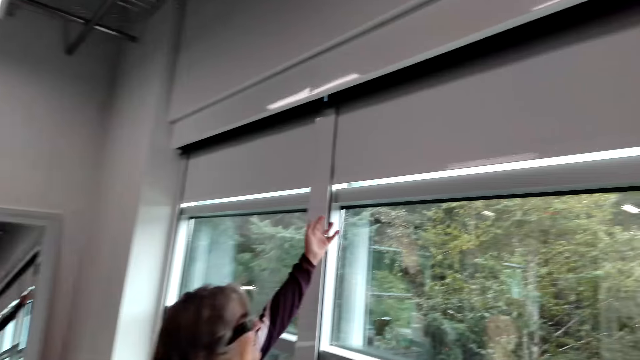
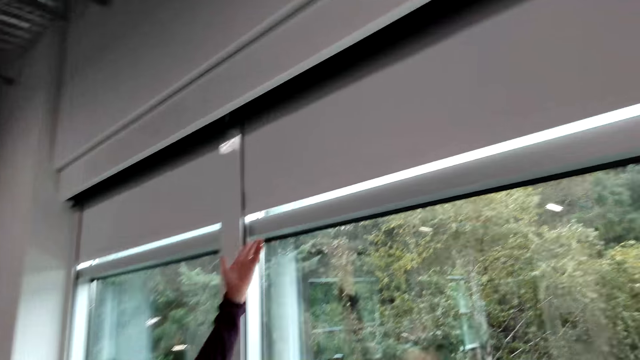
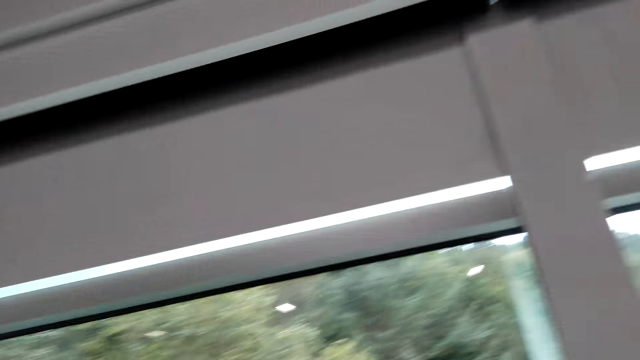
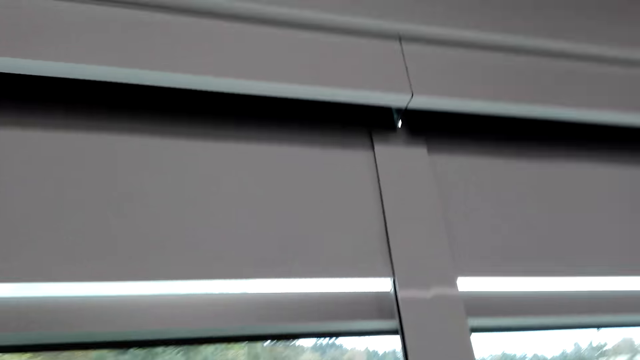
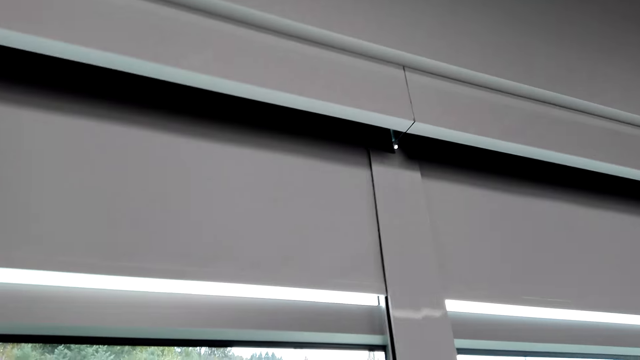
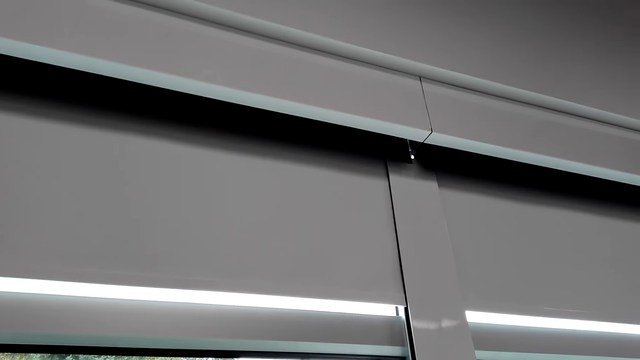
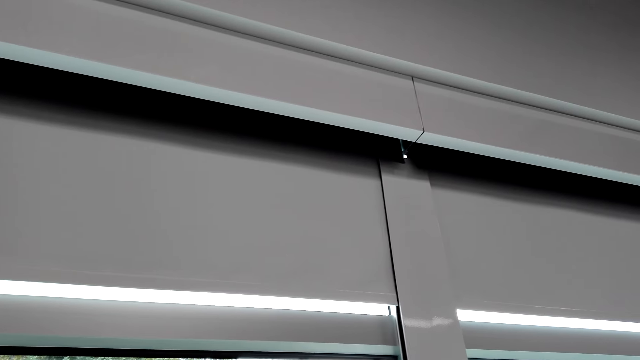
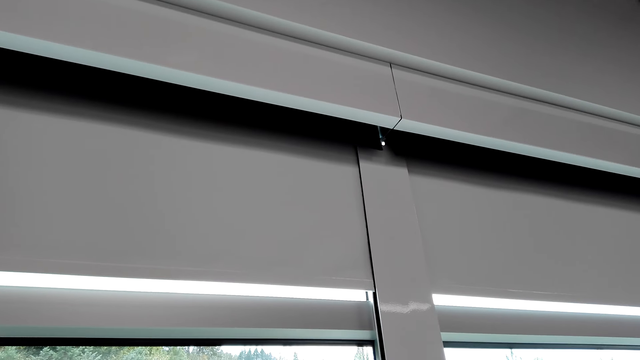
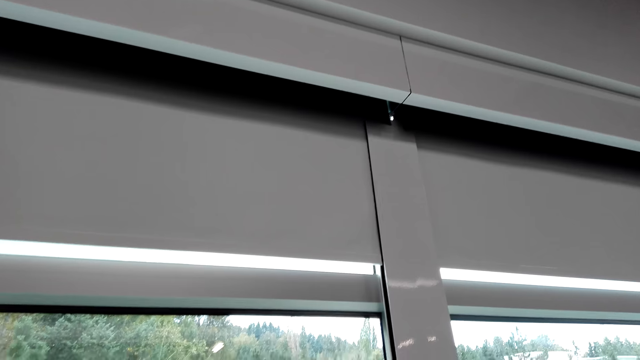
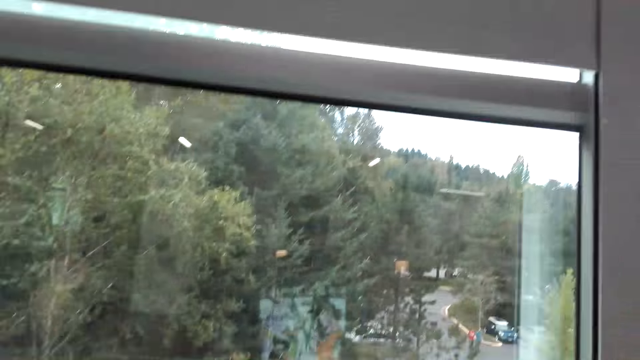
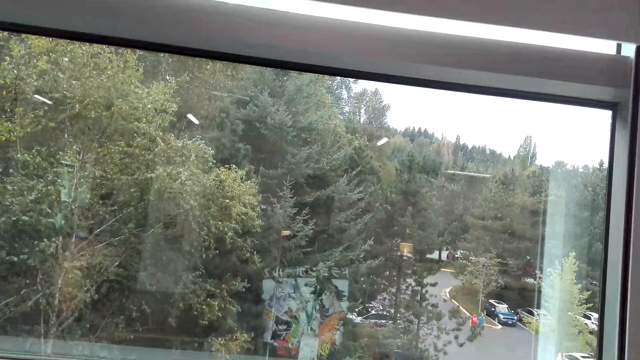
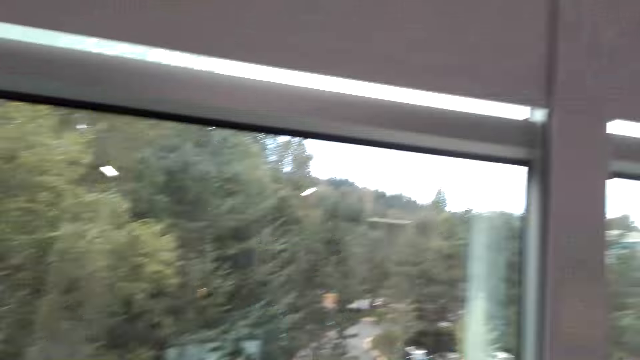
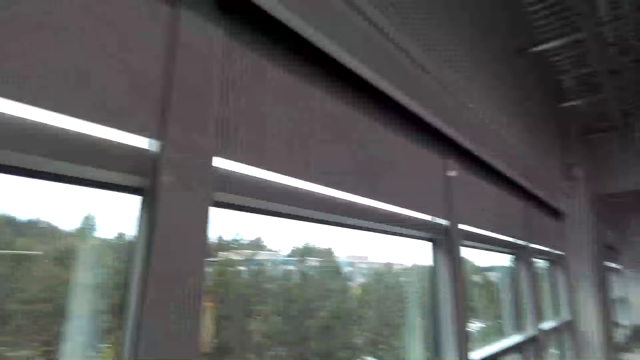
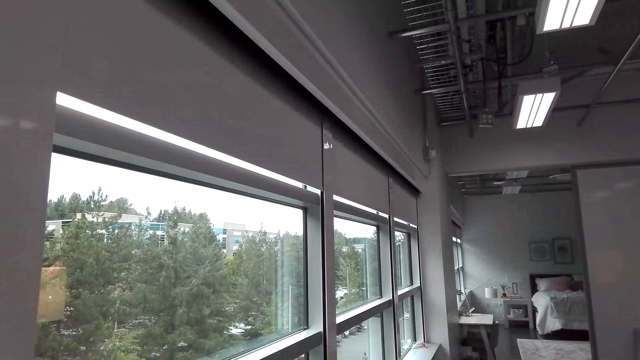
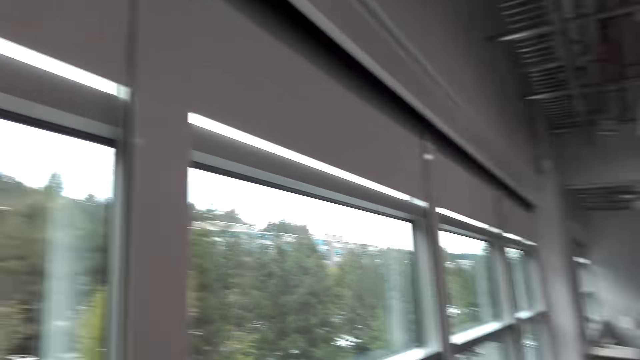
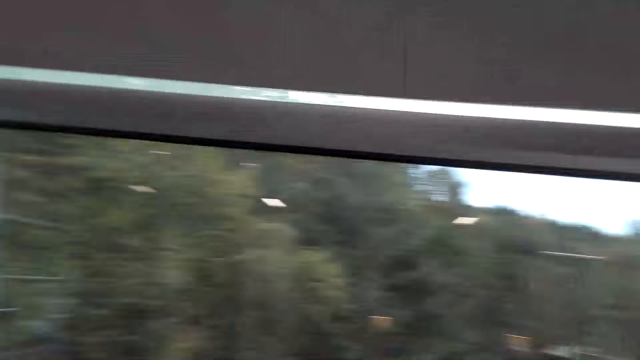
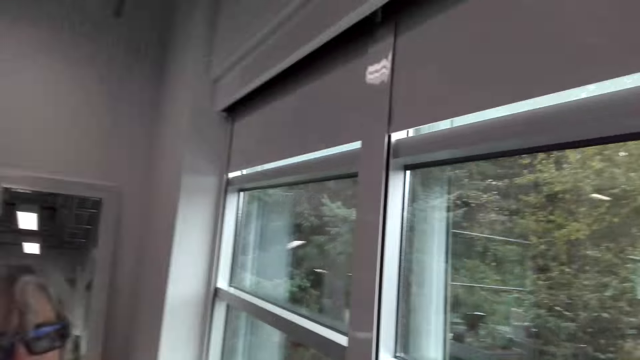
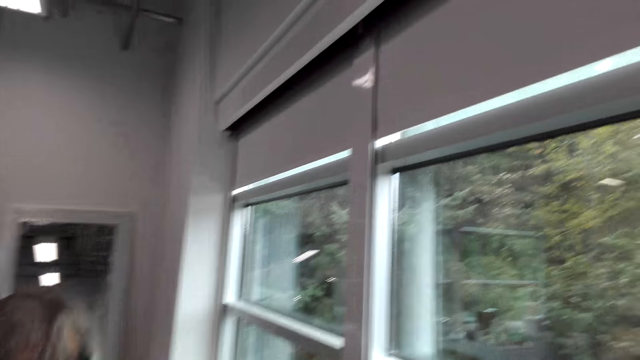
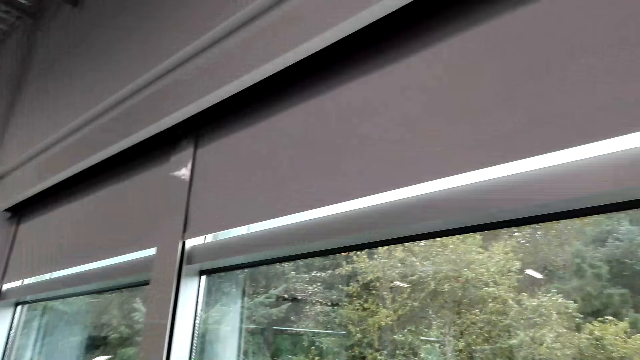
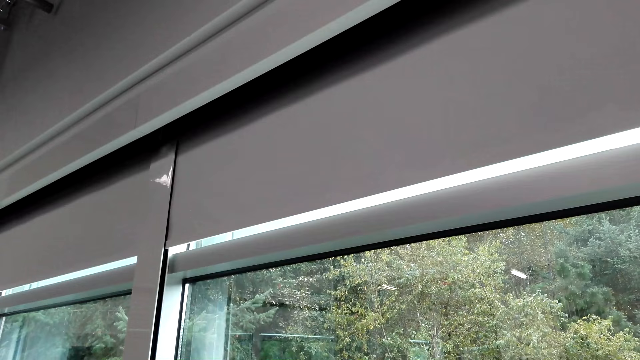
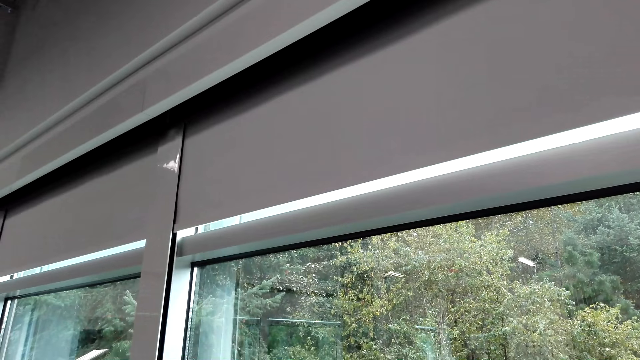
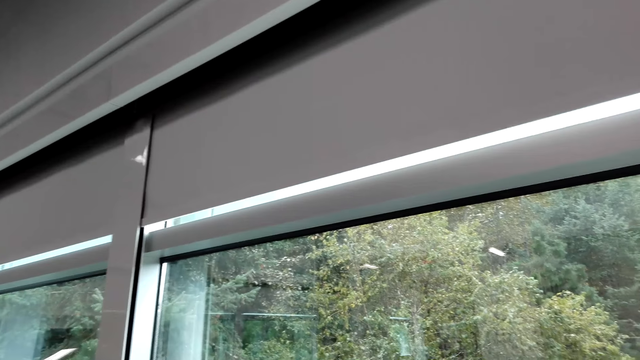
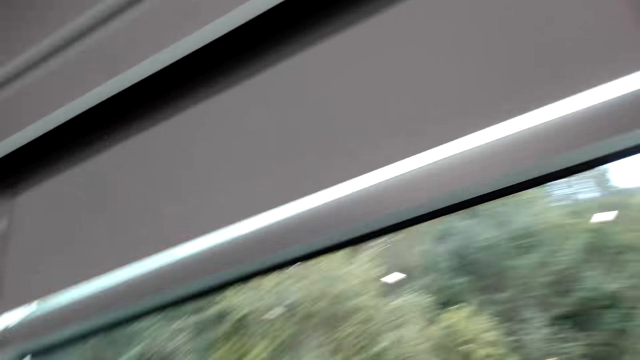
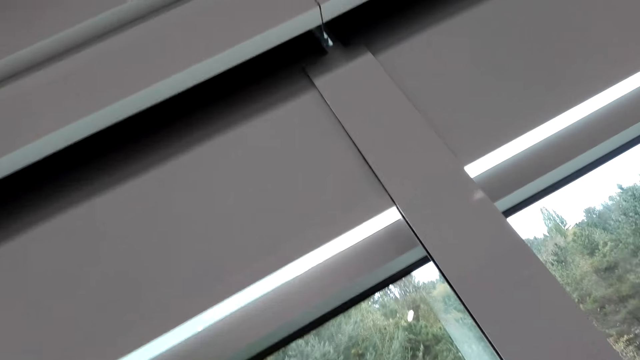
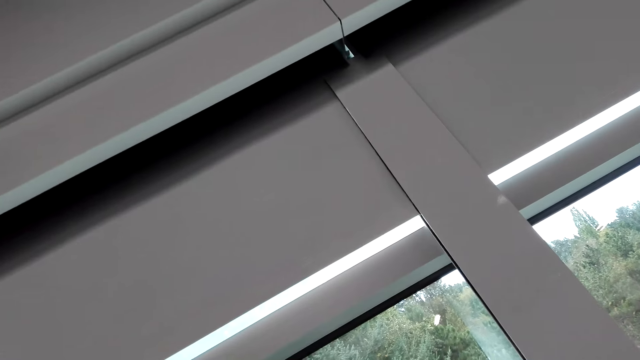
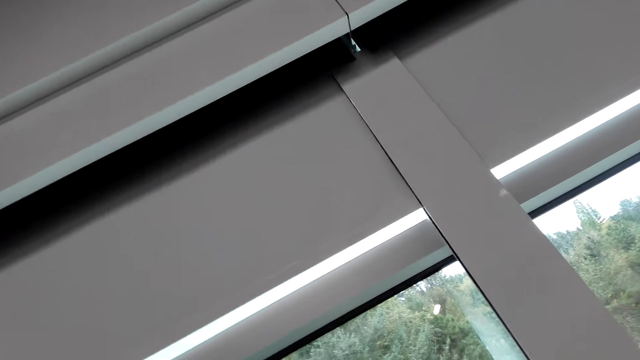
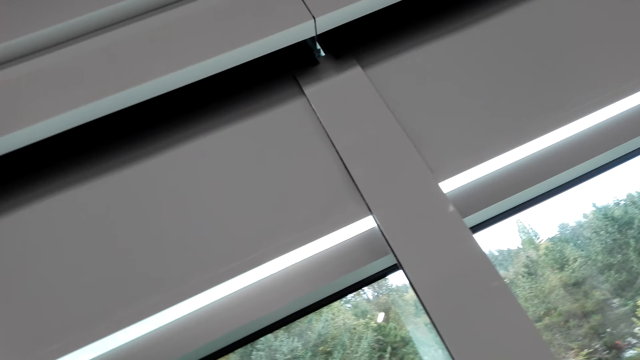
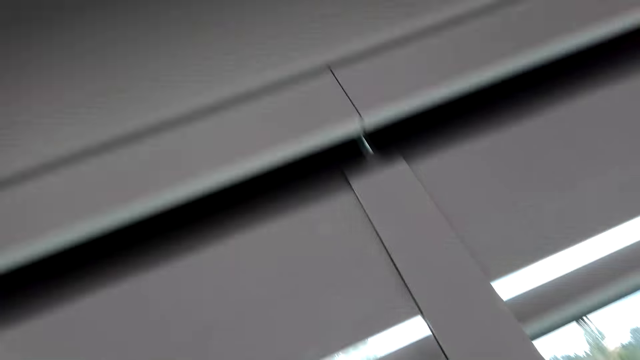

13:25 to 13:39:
The woman talks to the camera wearer. The woman lifts the hand. The woman takes the camera wearer around the showroom. The camera wearer looks at the wall. They talk to the woman. They look at the window. The woman and the camera wearer dialogue in the showroom.

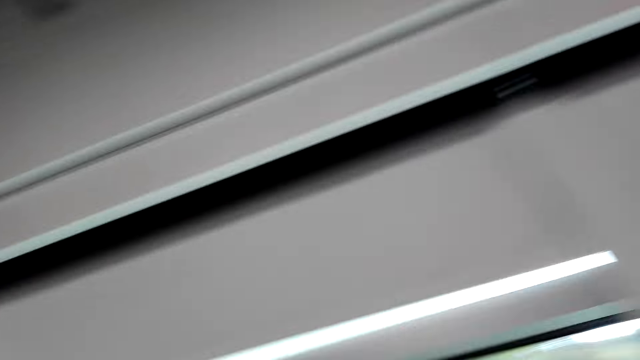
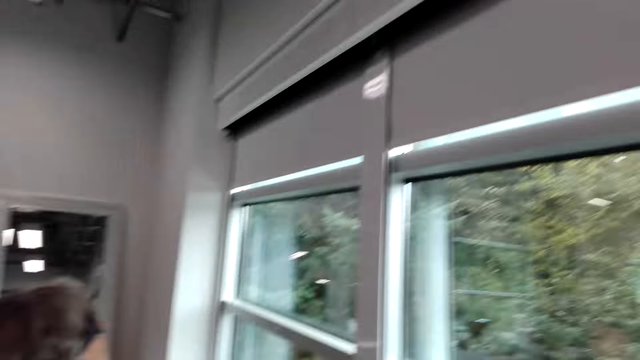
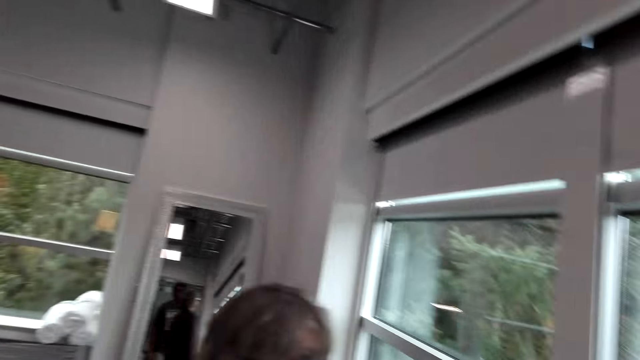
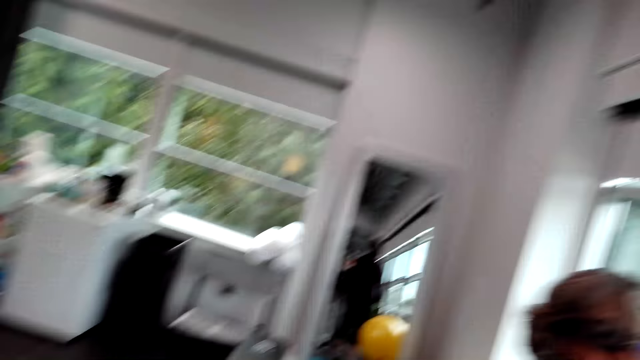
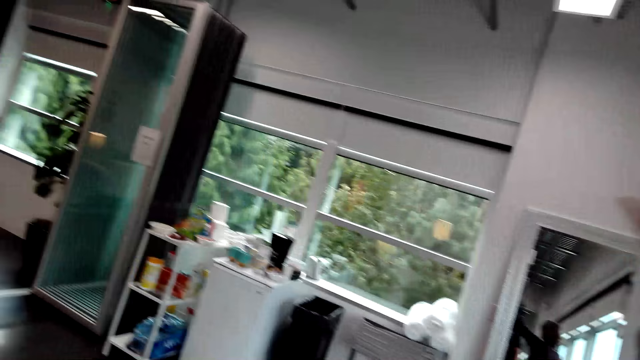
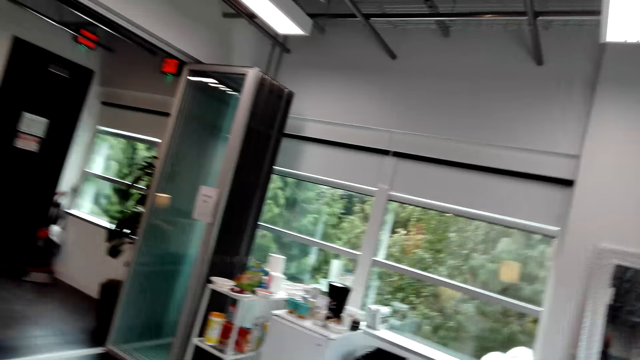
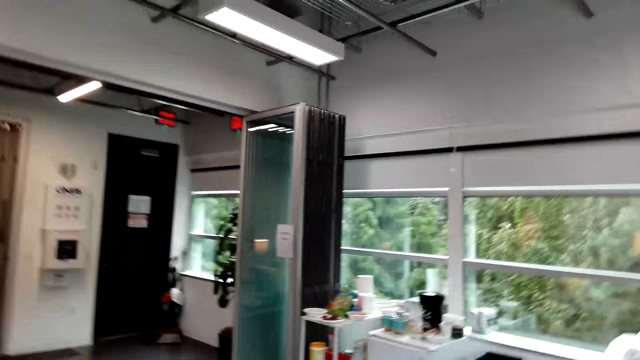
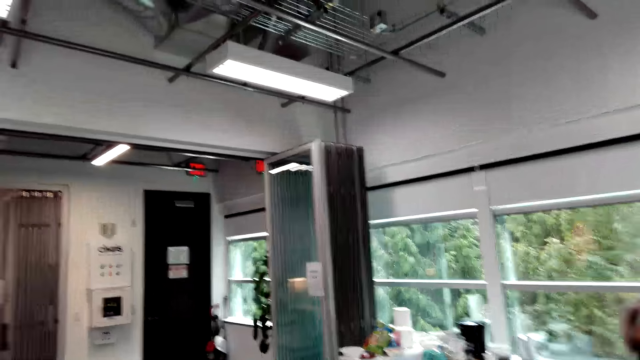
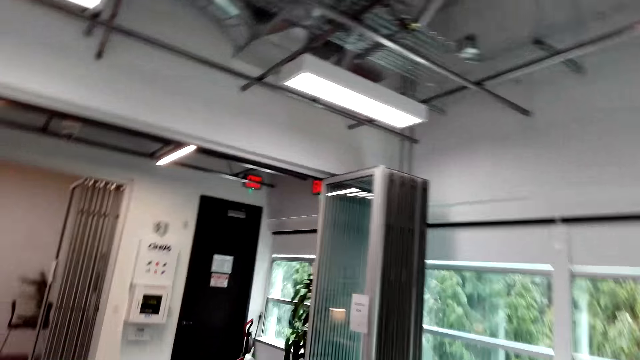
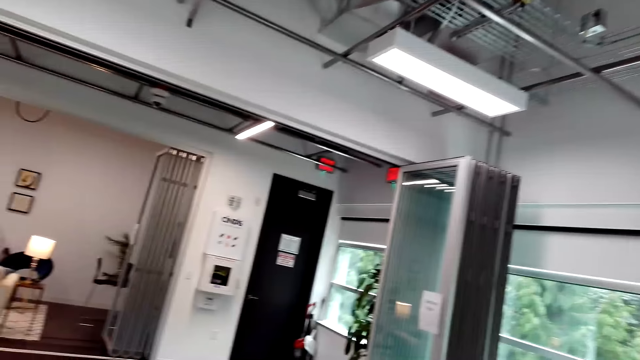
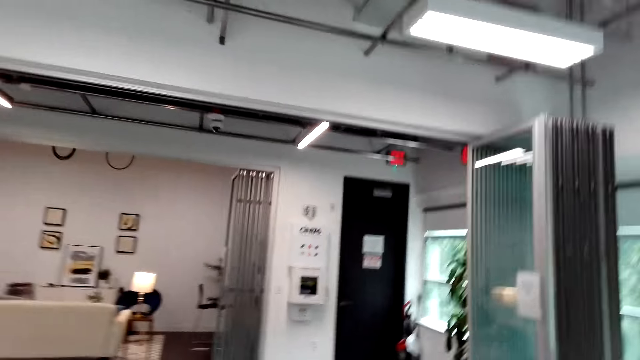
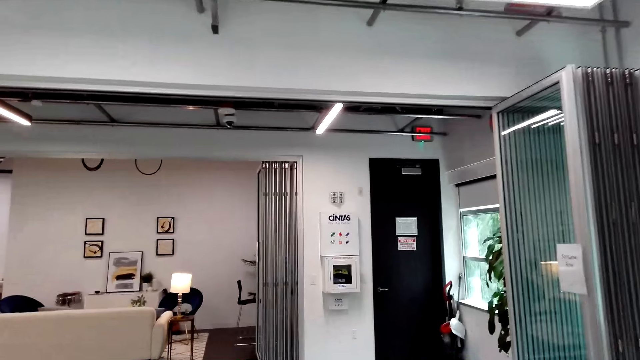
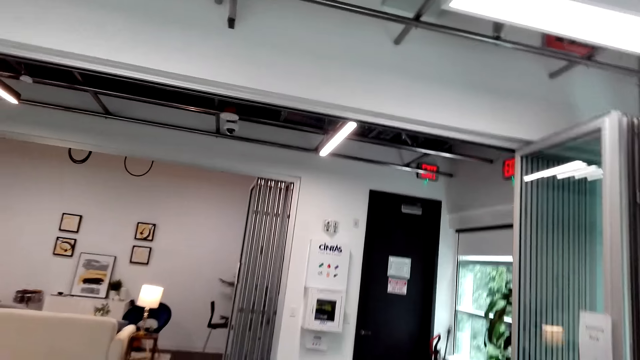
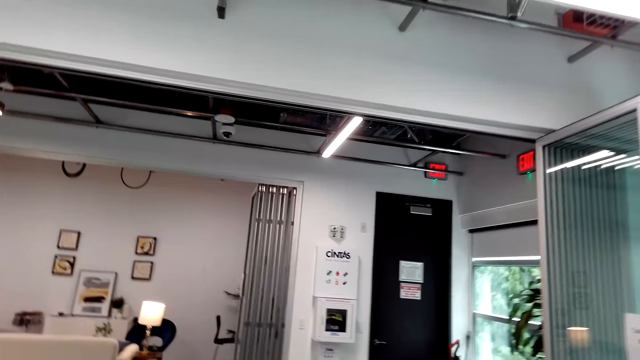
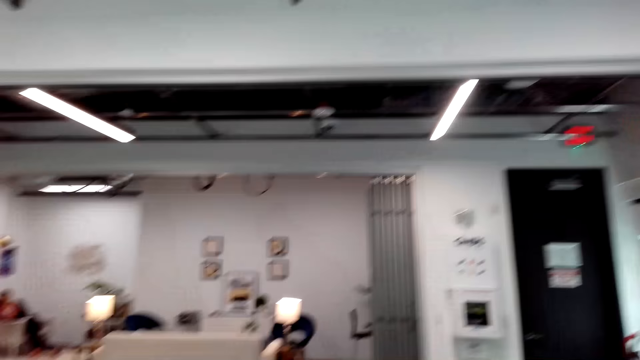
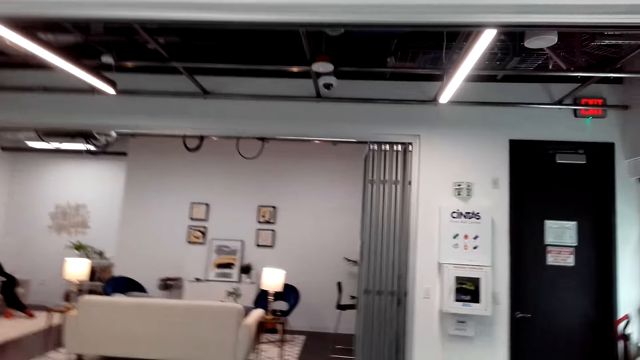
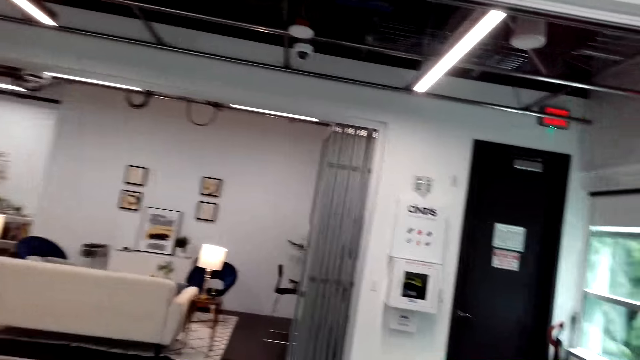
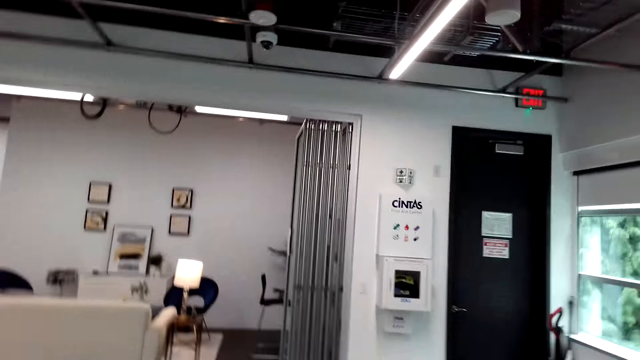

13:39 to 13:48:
The woman talks to the camera wearer. The camera wearer looks around the room. They talk to the woman. The woman takes the camera wearer around the showroom.
